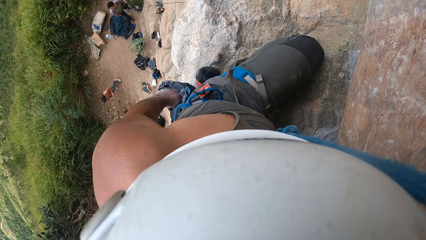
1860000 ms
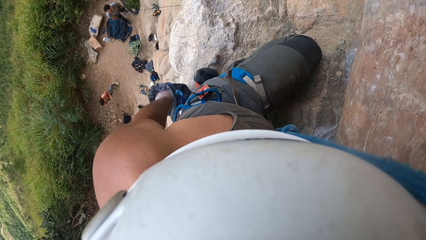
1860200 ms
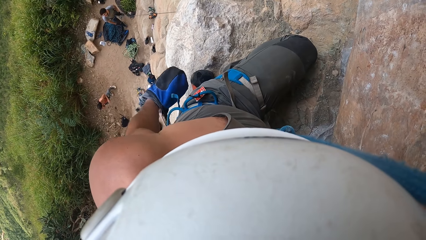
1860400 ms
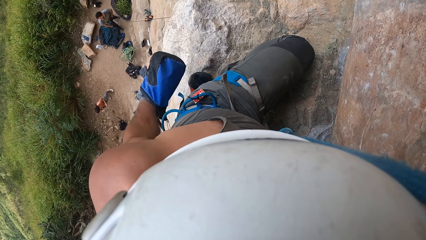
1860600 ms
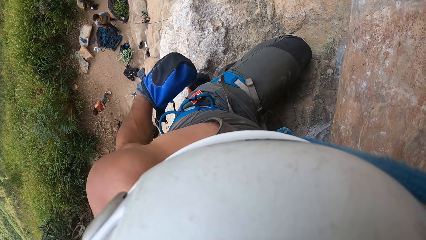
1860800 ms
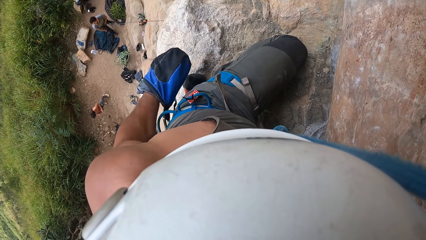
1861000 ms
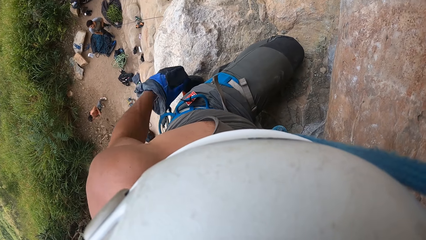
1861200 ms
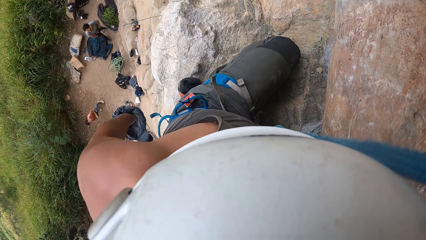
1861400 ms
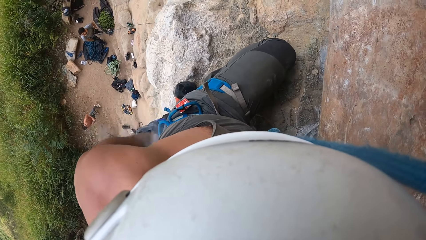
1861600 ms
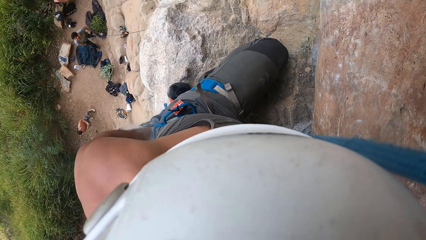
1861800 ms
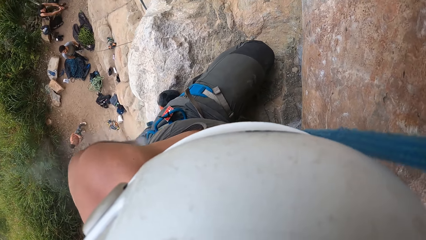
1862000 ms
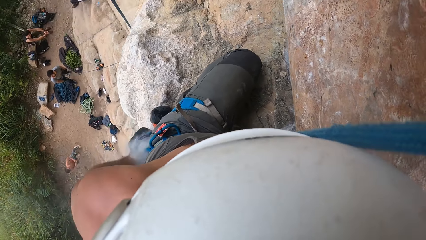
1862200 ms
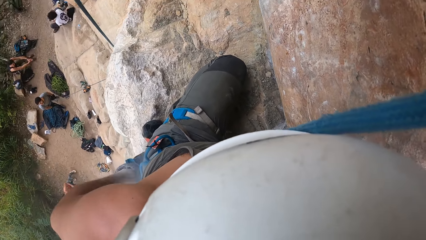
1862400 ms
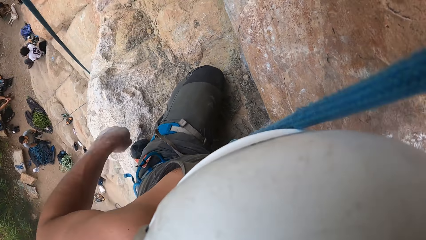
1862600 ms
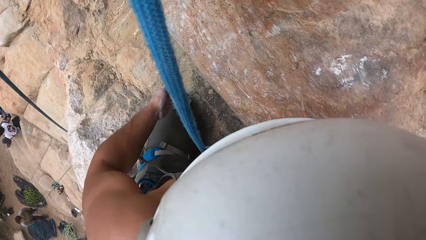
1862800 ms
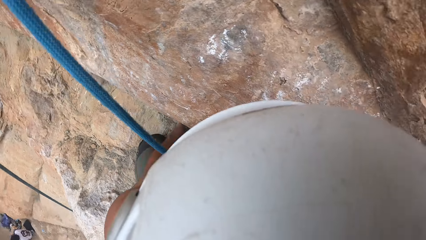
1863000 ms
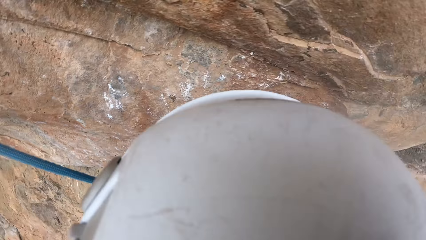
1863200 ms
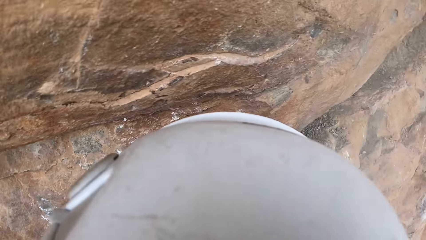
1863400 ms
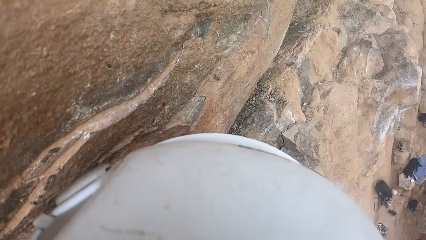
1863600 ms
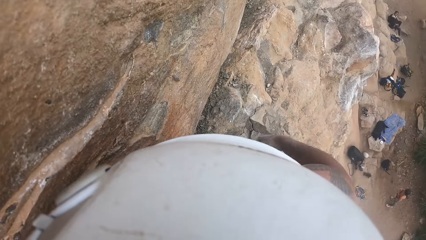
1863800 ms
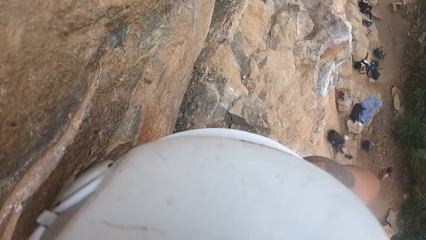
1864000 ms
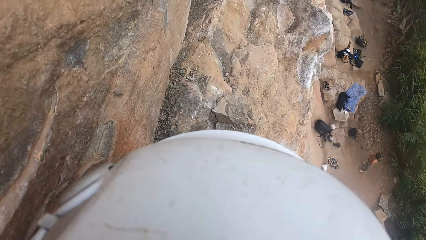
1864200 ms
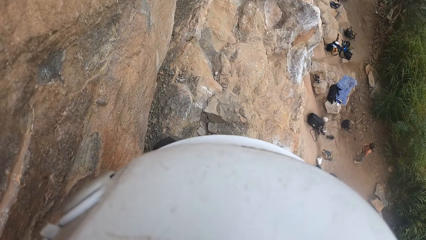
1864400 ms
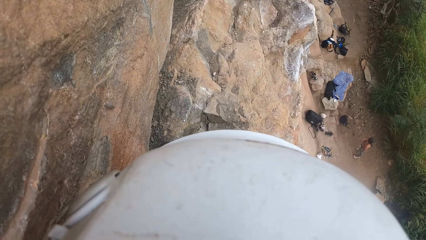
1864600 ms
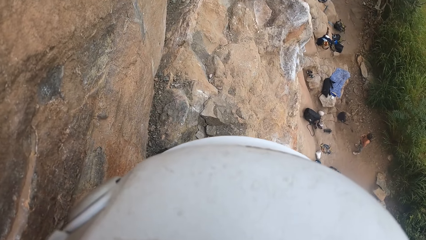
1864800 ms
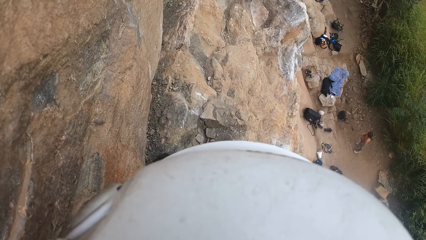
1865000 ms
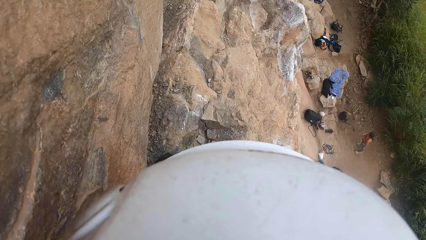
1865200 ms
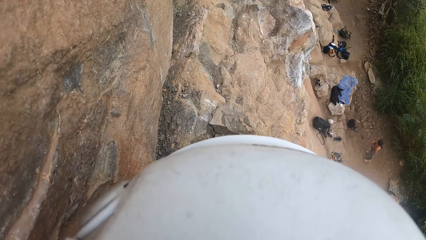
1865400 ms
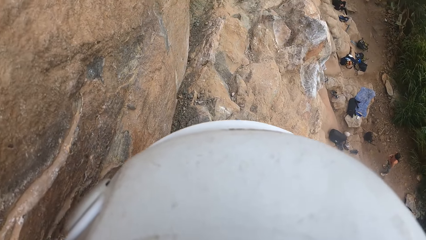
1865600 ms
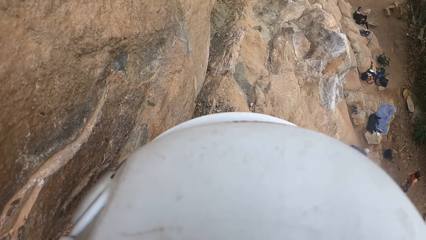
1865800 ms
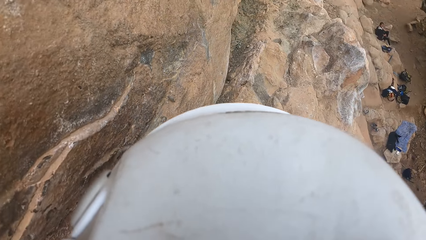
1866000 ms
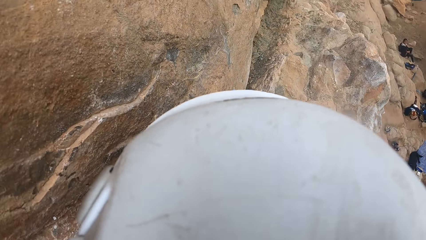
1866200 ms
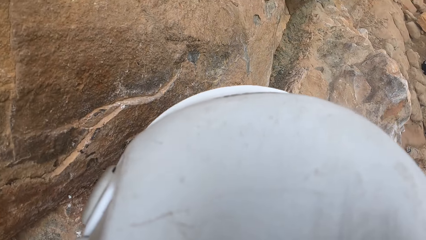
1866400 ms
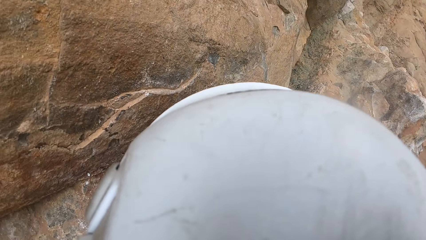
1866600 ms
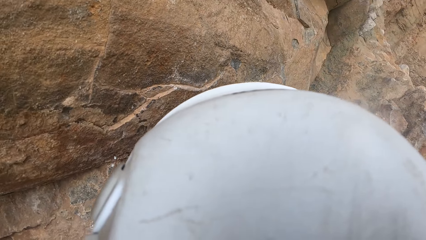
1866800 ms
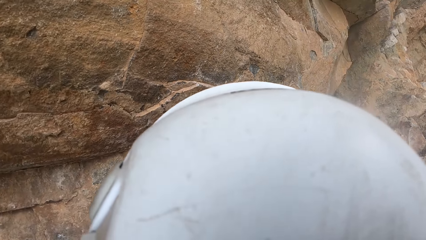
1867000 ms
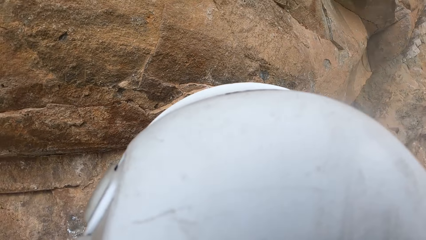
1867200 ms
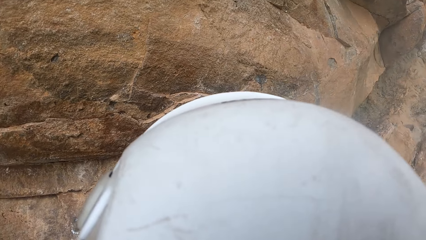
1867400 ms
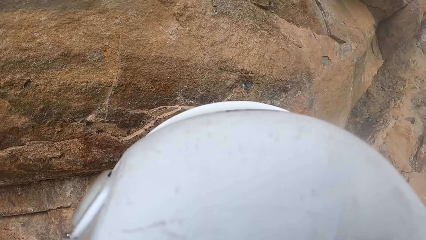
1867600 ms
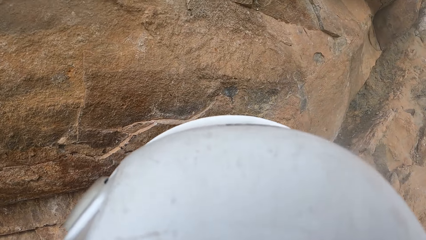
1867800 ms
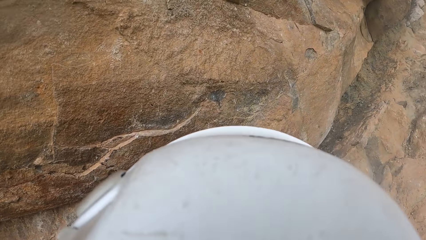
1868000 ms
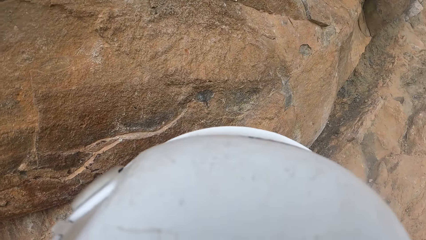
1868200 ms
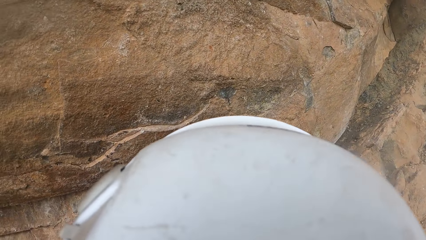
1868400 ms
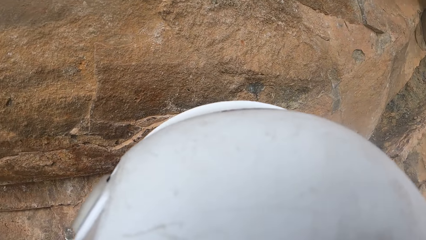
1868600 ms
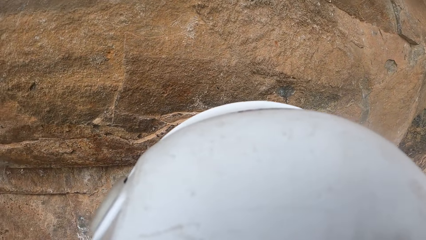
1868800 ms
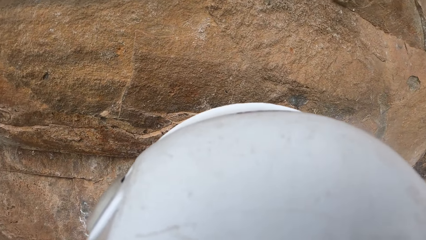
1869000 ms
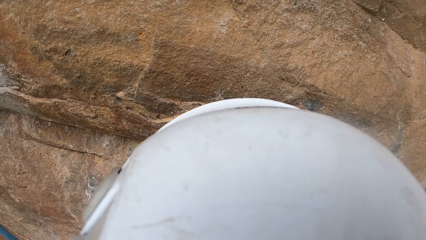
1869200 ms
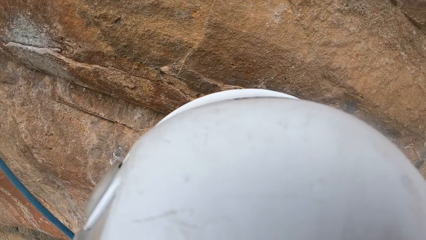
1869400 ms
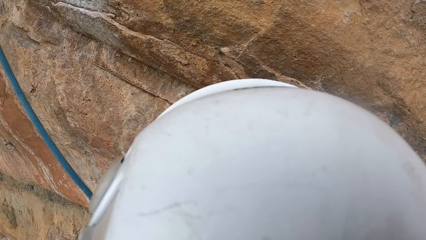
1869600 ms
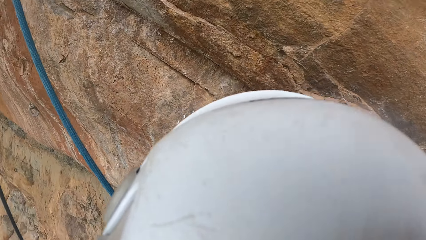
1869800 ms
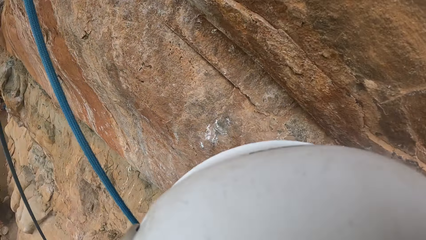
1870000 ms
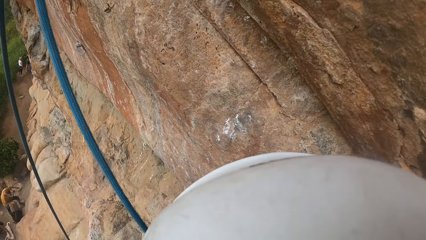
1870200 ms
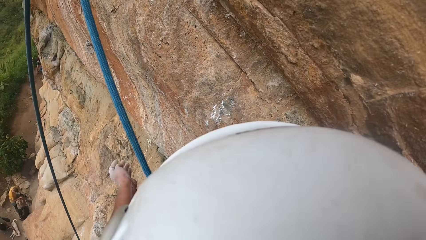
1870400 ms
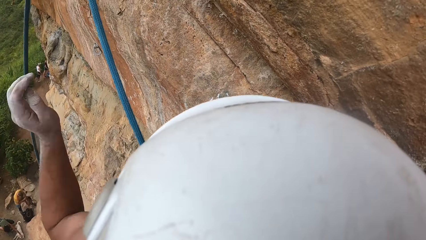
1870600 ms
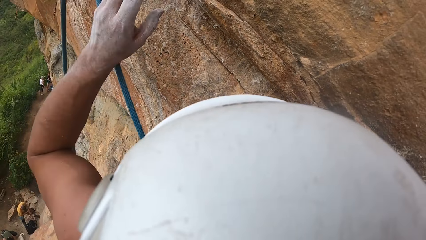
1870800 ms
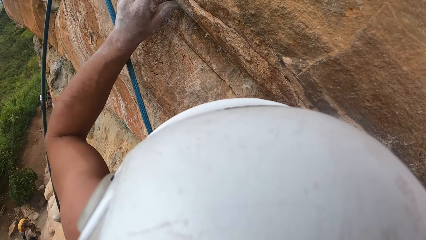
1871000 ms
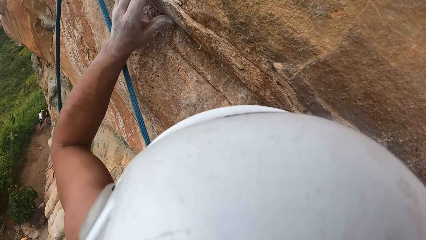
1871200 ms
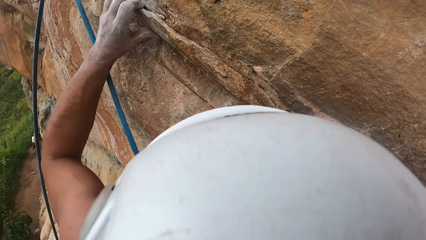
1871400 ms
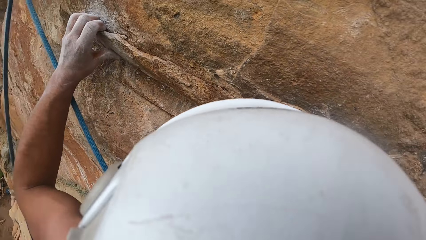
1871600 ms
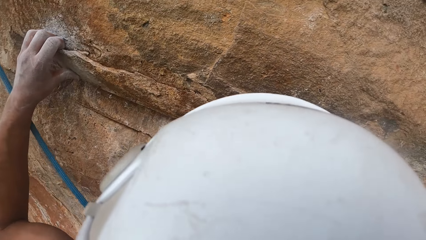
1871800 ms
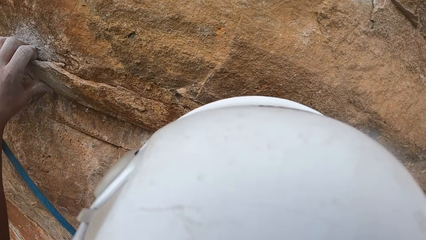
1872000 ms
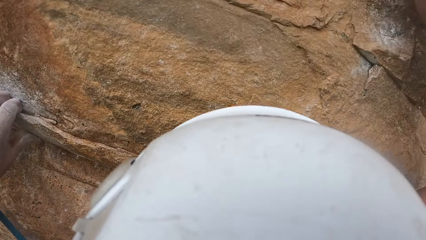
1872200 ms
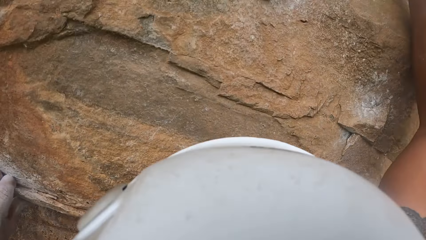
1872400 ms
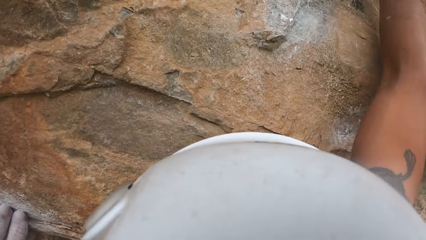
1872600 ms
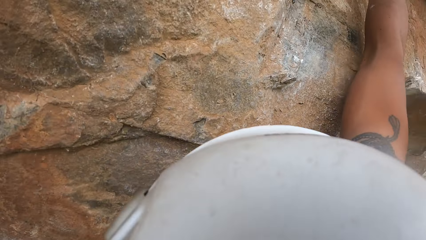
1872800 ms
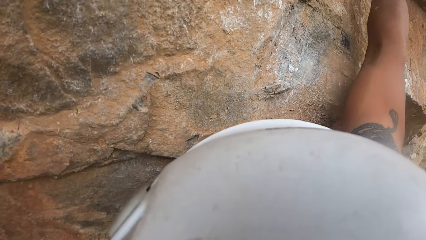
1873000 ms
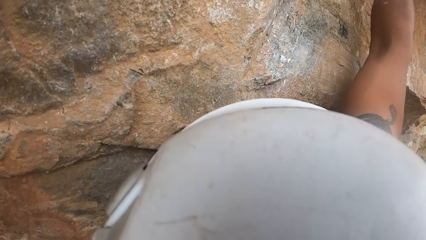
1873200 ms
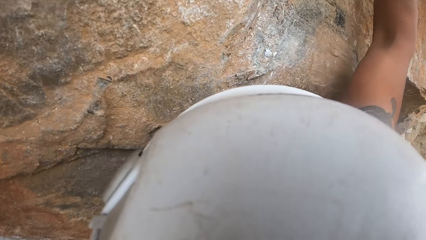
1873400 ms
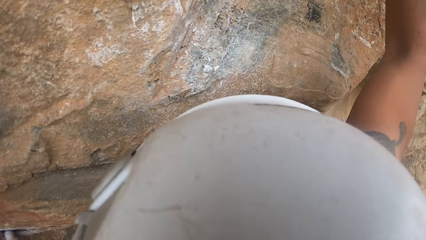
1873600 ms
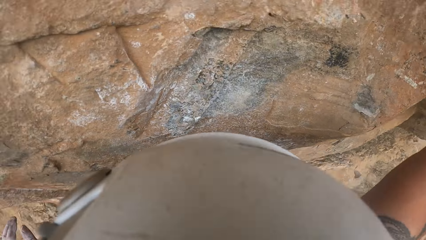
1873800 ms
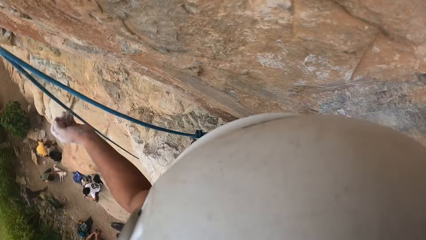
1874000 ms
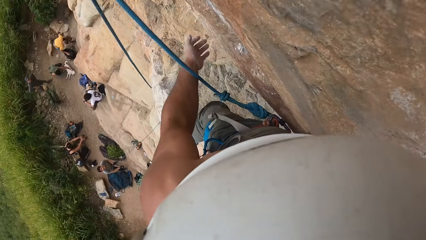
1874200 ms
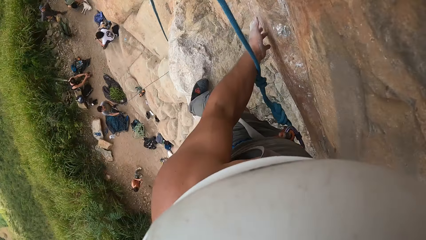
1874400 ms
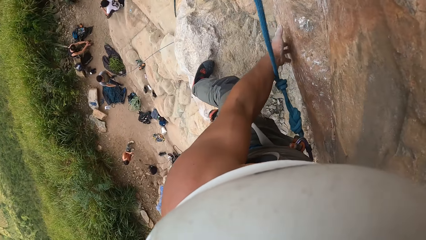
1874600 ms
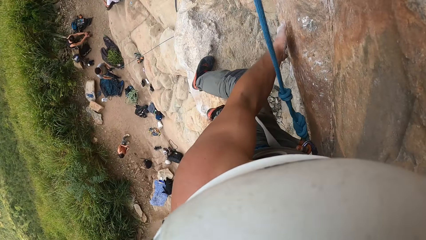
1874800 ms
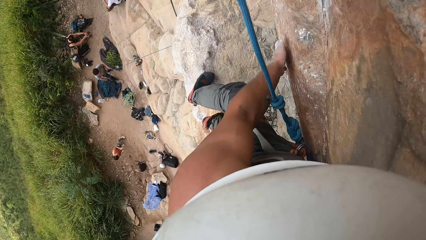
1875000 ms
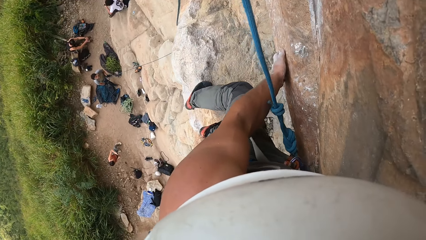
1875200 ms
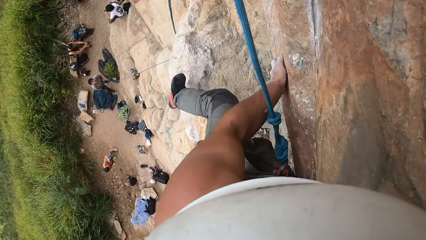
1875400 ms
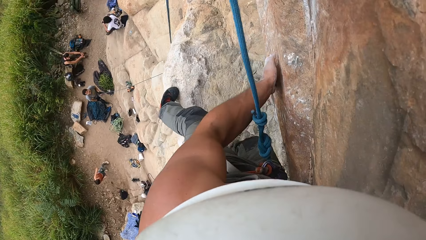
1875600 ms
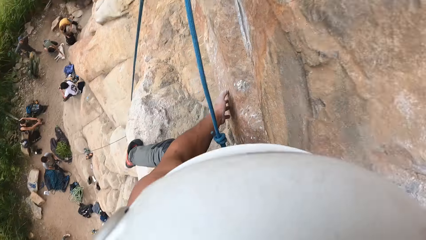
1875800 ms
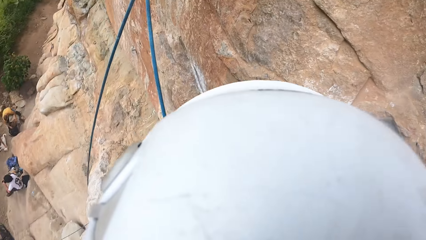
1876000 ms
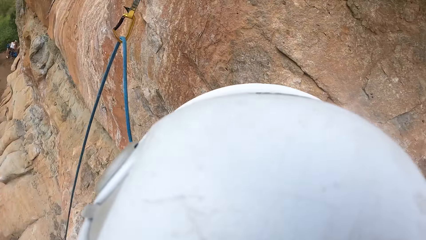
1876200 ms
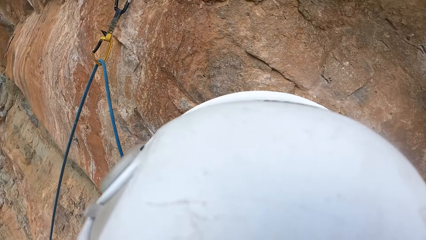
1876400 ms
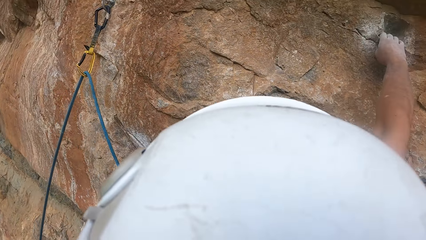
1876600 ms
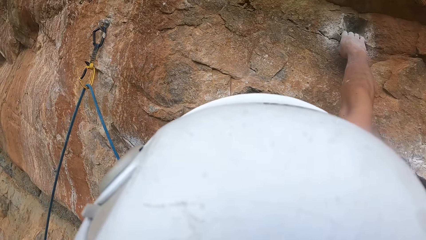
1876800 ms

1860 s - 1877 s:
The camera wearer powders the hands. They climb a rock. They climb the mountain.
